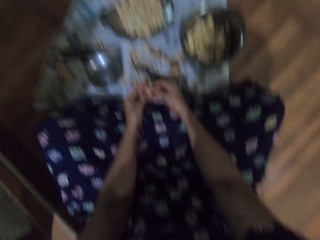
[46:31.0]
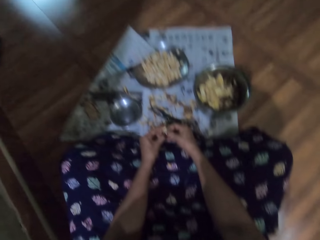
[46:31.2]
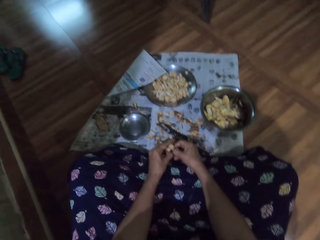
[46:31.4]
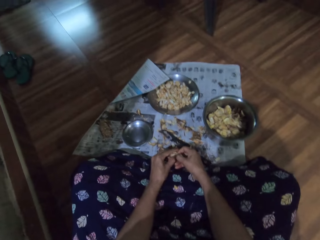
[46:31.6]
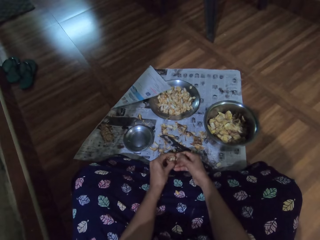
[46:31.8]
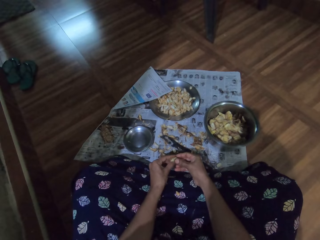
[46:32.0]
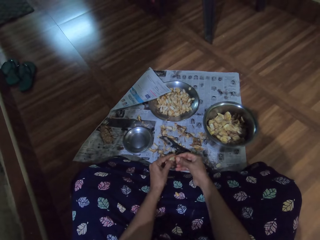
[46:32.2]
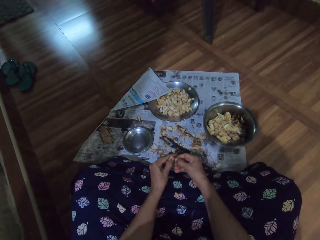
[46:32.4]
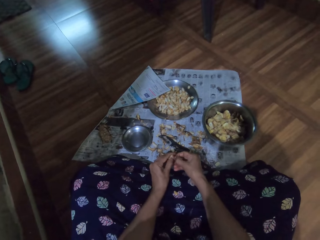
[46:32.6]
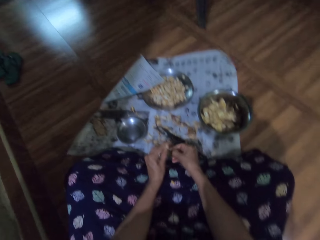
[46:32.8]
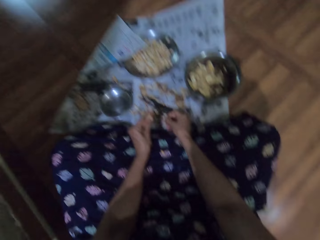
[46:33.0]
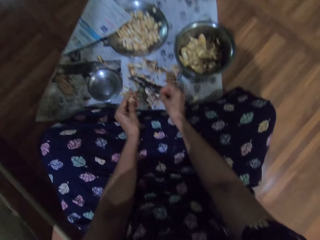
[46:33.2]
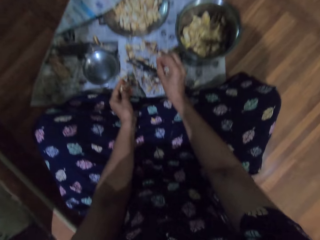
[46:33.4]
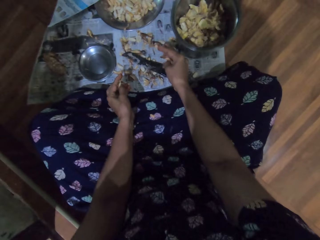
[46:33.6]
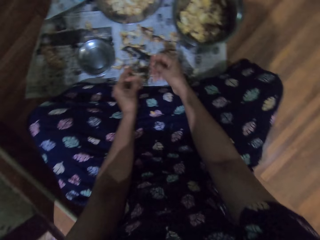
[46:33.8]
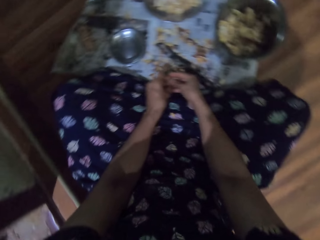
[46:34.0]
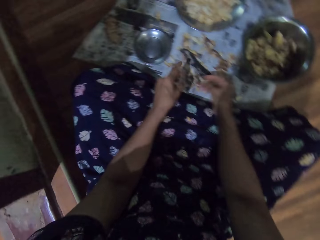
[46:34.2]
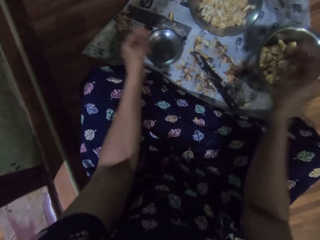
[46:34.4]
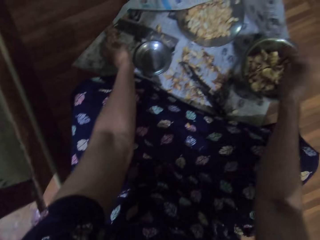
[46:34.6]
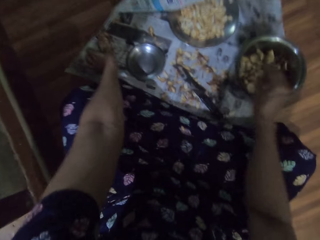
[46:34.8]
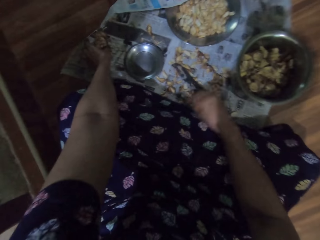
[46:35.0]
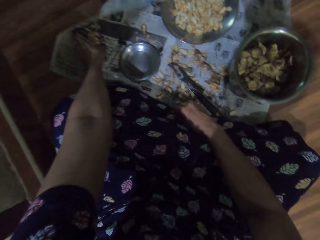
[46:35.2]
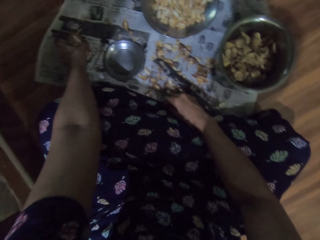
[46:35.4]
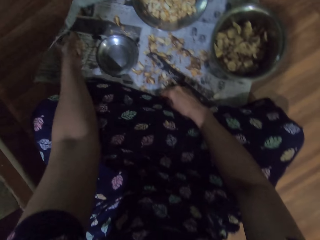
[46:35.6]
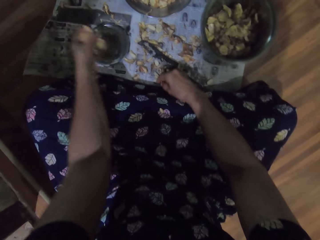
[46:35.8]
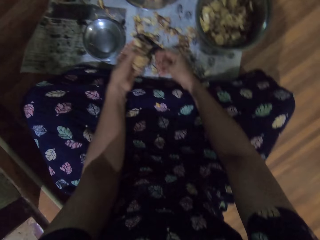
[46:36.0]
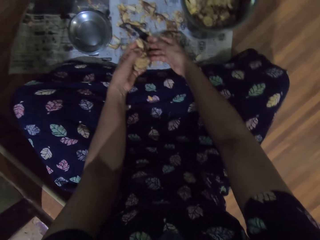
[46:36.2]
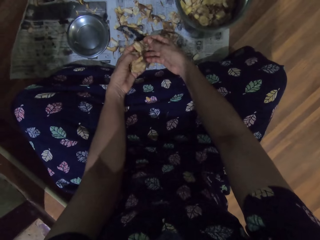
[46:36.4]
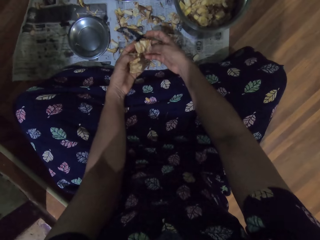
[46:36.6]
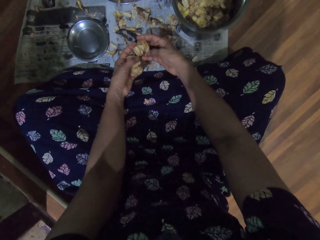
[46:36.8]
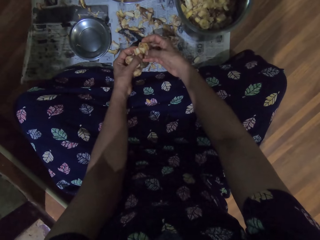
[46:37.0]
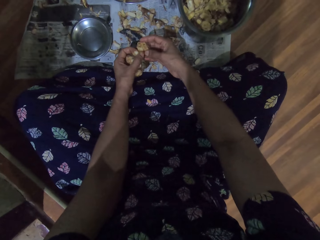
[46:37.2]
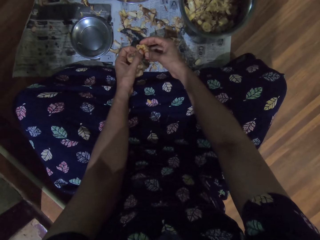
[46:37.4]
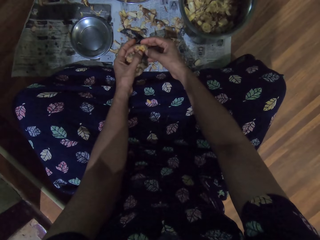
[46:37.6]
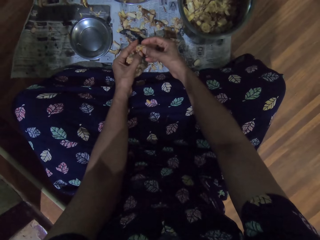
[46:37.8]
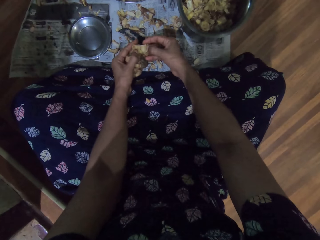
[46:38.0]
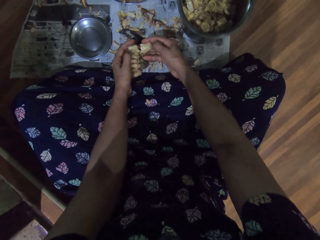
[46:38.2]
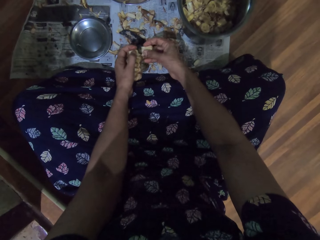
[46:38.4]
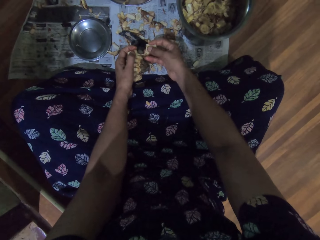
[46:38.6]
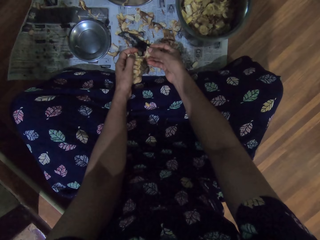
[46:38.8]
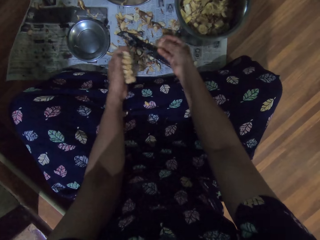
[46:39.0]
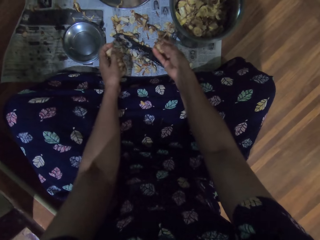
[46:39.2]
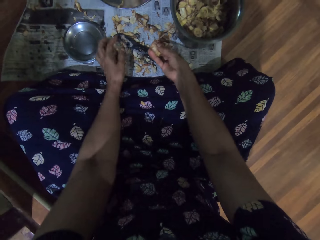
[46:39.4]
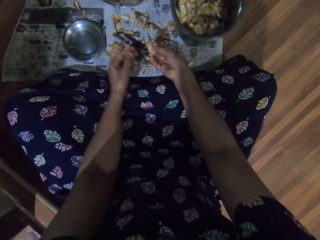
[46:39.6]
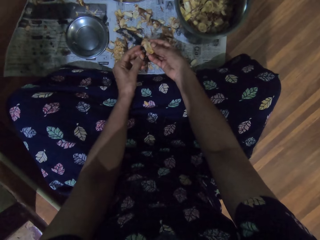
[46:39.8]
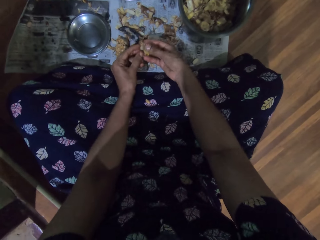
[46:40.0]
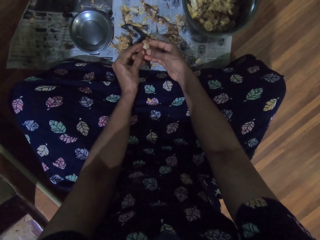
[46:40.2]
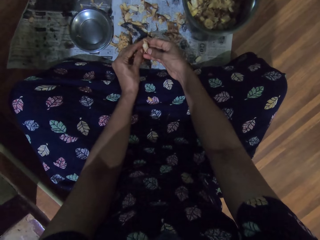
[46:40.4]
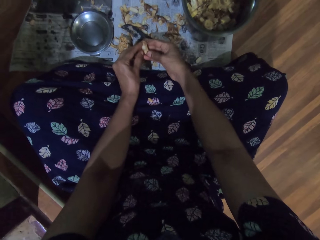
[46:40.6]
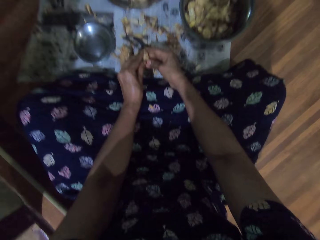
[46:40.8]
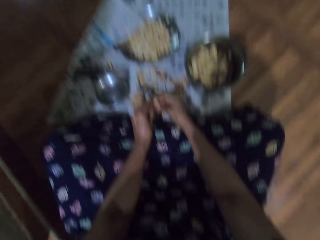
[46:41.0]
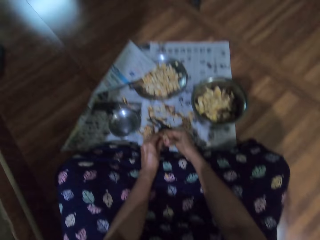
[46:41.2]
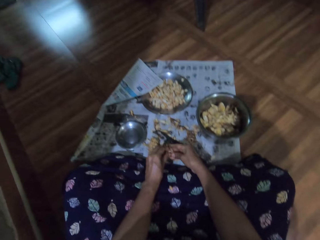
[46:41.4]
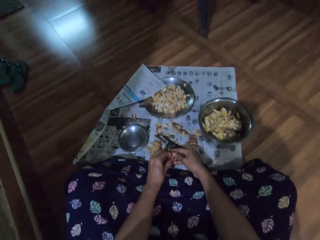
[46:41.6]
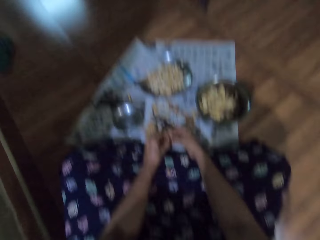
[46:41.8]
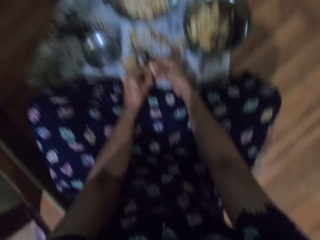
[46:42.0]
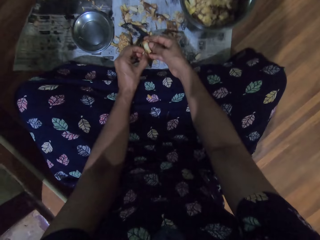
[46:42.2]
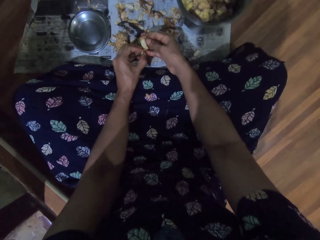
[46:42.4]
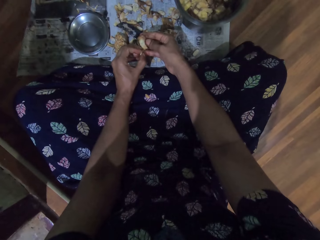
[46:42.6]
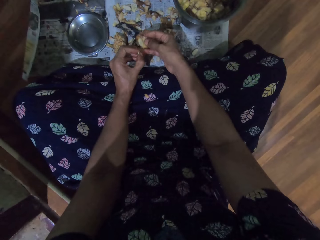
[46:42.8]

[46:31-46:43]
The camera wearer drops a garlic peel on the paper on the floor with her right hand. She transfers the garlic peel from her left hand to her right hand. She throws the garlic peel into the stainless bowl on the paper on the floor with her right hand. She picks up a garlic bunch from the paper on the floor with her left hand. She peels a garlic slice from the garlic bunch in her left hand with both hands. She places the garlic bunch on the paper on the floor with her left hand. She peels the garlic slice in her right hand with both hands.

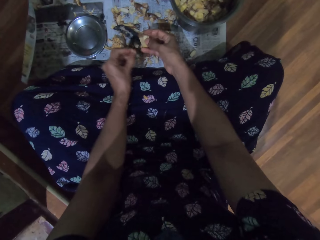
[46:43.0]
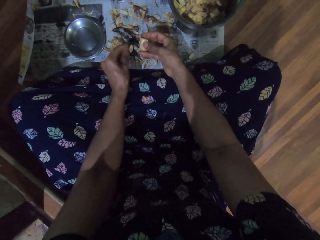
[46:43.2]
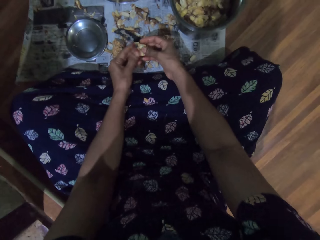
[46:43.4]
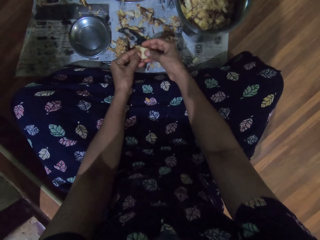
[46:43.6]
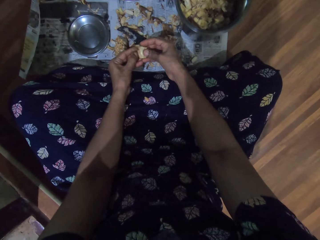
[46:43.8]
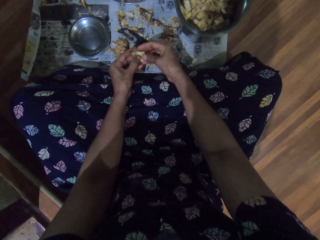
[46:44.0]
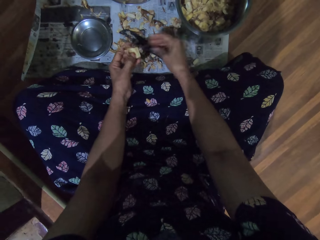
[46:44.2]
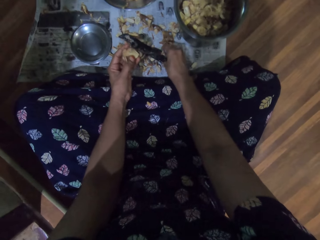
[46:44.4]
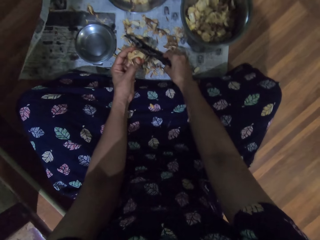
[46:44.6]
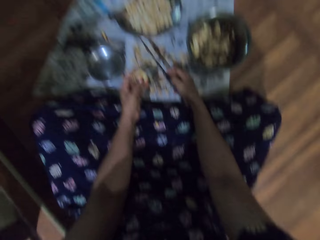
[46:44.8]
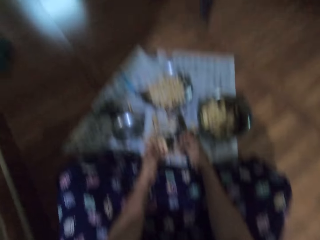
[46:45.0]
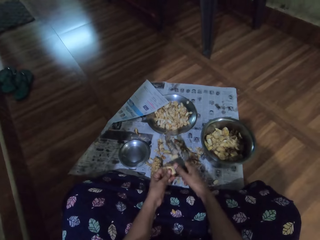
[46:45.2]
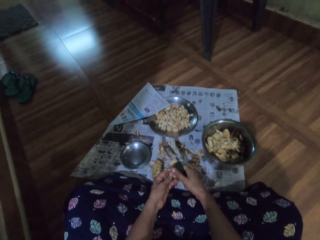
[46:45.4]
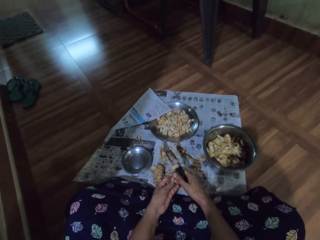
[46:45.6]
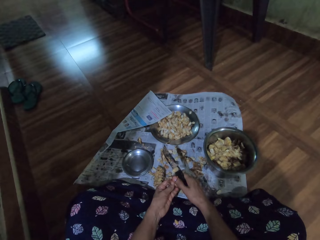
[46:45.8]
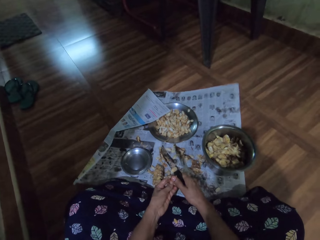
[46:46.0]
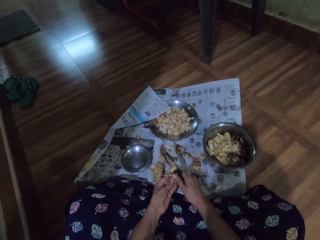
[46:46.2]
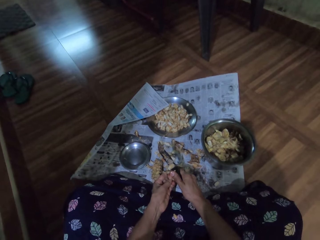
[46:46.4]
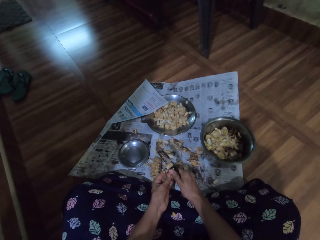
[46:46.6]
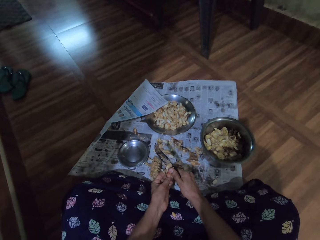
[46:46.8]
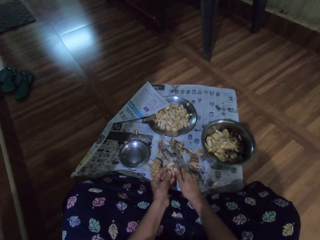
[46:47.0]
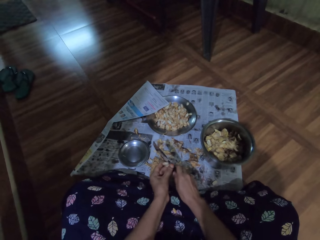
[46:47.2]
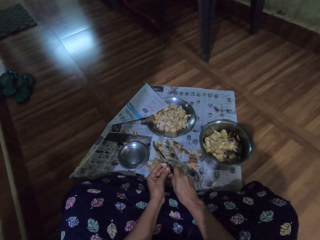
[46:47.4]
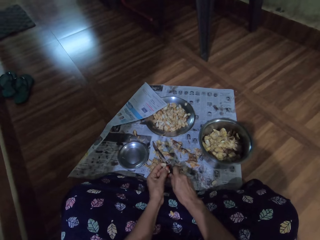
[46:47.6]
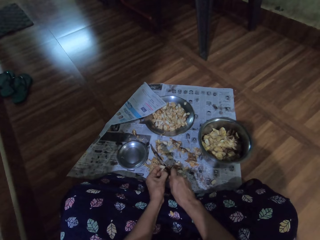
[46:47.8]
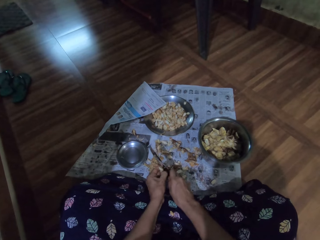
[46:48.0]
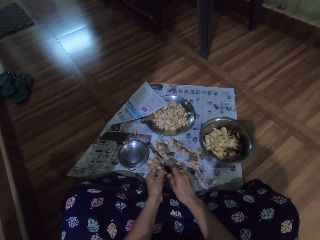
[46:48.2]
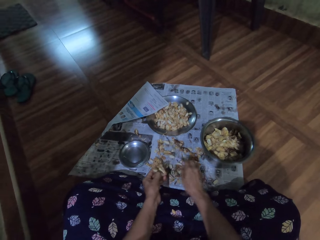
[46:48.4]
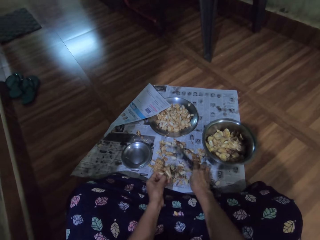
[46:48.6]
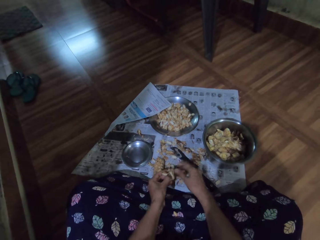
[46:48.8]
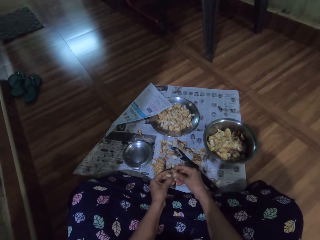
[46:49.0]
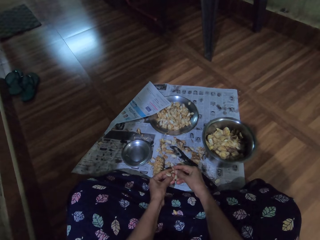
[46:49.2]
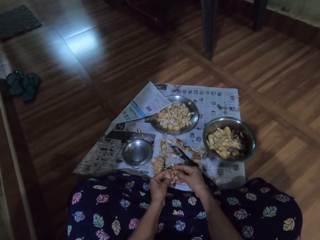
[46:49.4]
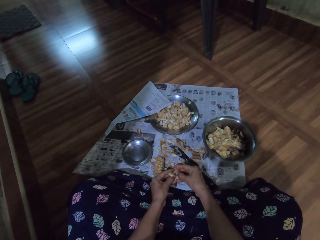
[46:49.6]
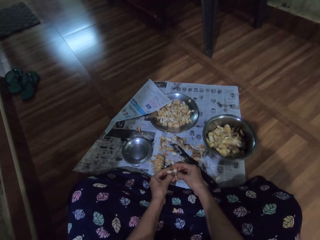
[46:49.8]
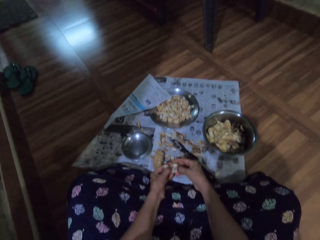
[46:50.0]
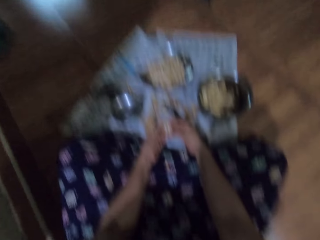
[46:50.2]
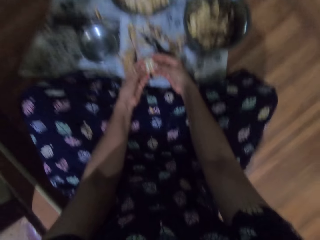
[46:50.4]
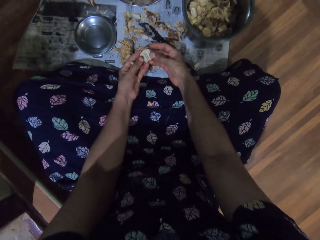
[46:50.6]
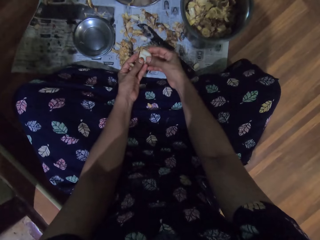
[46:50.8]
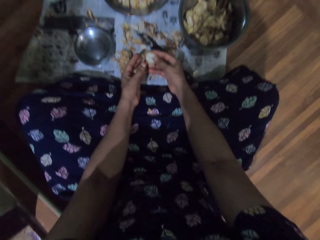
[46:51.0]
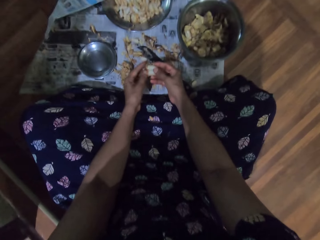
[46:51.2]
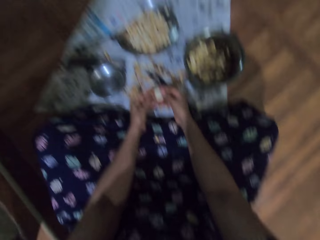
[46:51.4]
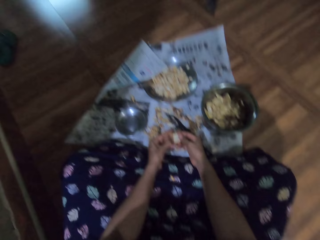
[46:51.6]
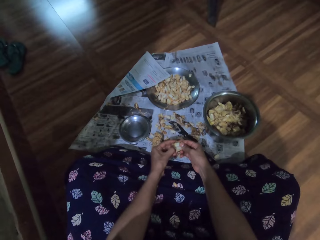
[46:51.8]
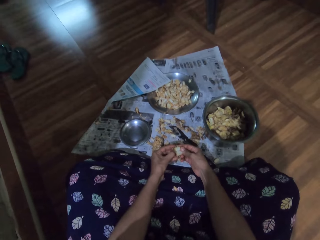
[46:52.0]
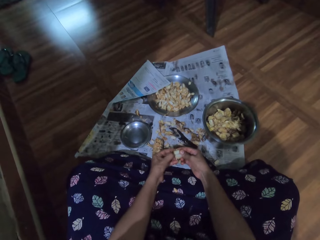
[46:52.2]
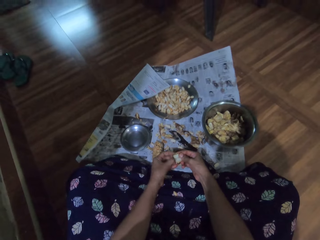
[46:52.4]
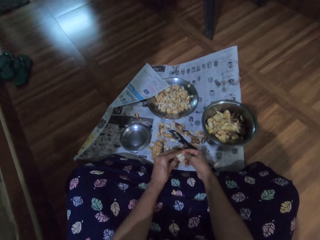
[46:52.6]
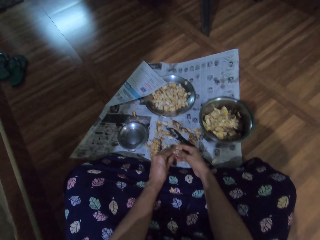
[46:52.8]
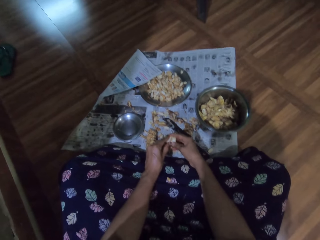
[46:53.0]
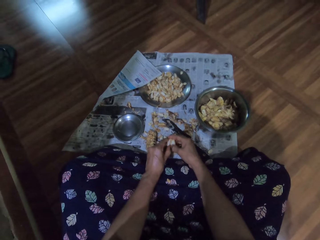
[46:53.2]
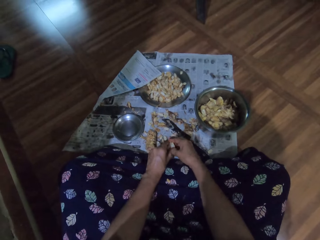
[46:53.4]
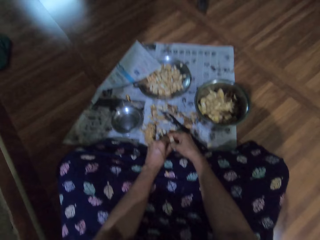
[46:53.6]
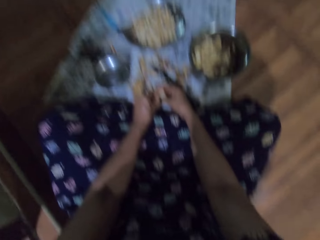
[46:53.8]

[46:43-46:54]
The camera wearer drops a garlic peel on the paper on the floor with her left hand. She transfers the garlic slice from her right hand to her left hand. She picks up the knife from the paper on the floor with her right hand. She cuts the garlic slice in her left hand with the knife in her right hand. She places the knife on the paper on the floor with her right hand. She peels the garlic slice in her left hand with both hands.
